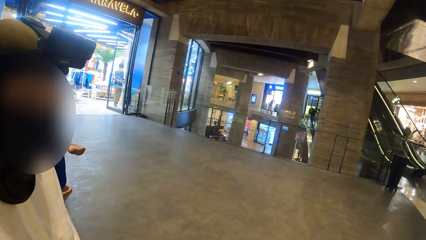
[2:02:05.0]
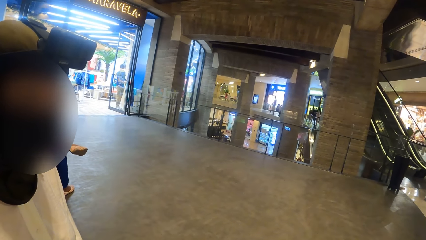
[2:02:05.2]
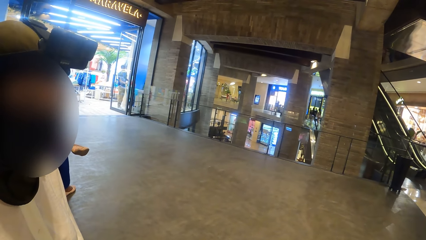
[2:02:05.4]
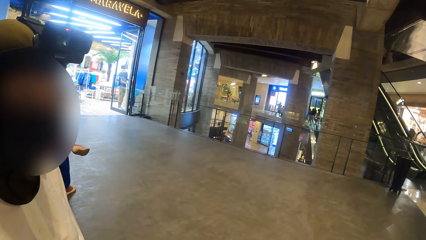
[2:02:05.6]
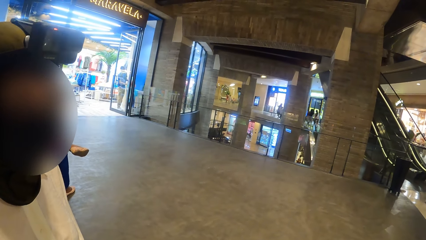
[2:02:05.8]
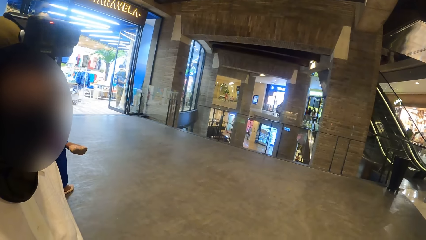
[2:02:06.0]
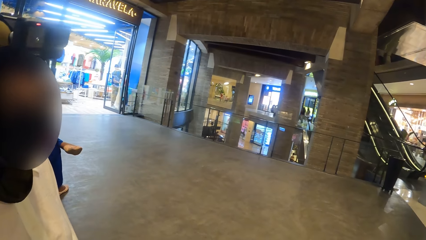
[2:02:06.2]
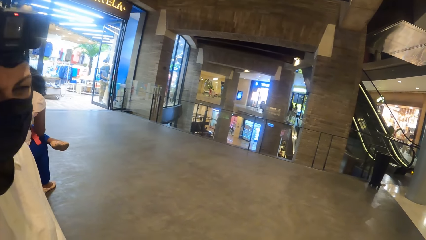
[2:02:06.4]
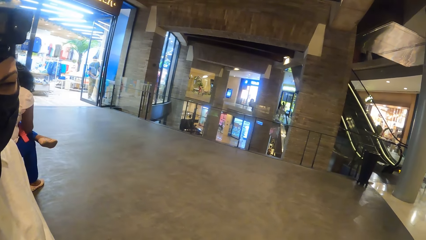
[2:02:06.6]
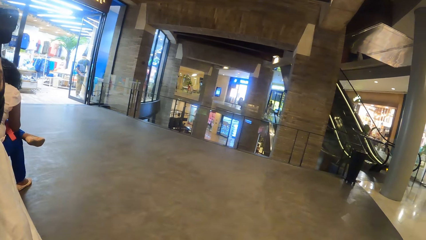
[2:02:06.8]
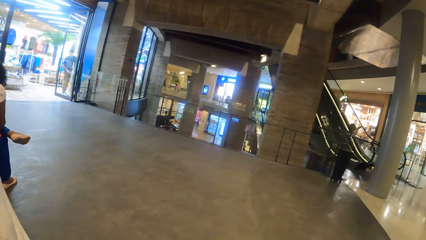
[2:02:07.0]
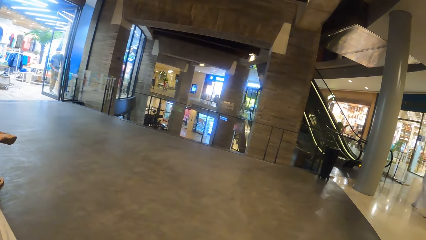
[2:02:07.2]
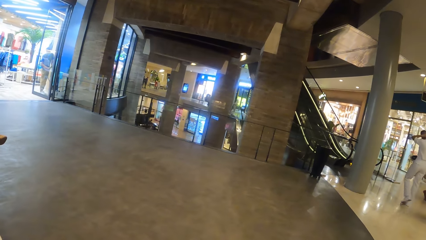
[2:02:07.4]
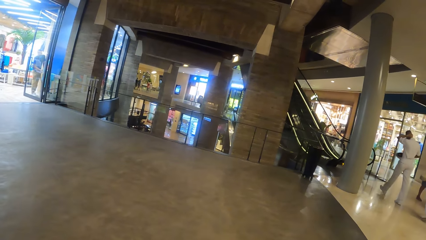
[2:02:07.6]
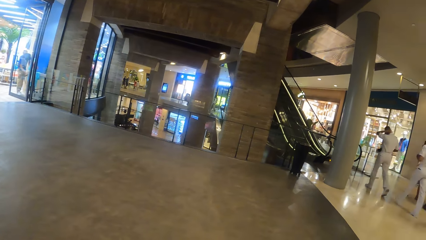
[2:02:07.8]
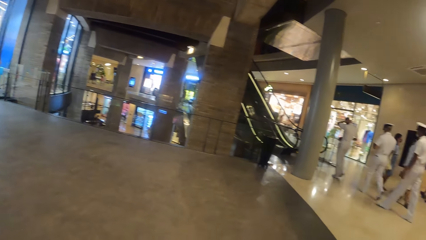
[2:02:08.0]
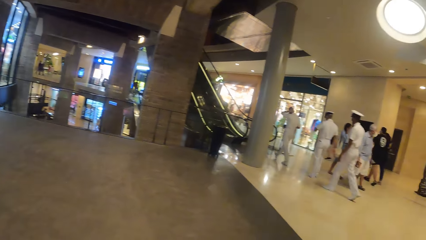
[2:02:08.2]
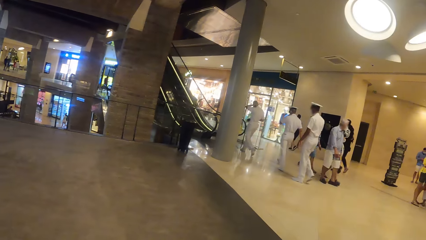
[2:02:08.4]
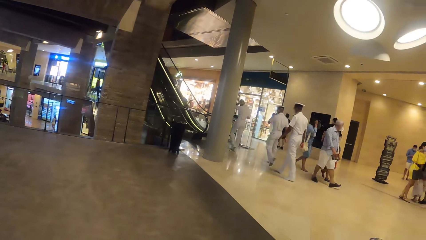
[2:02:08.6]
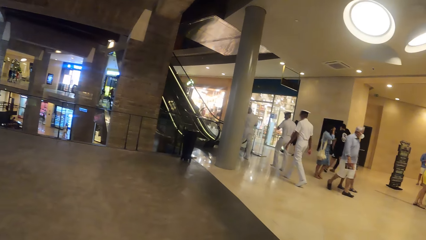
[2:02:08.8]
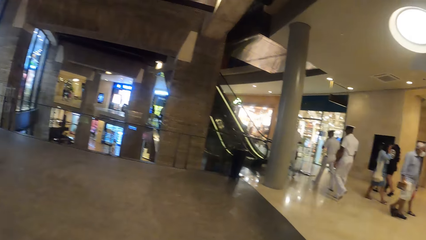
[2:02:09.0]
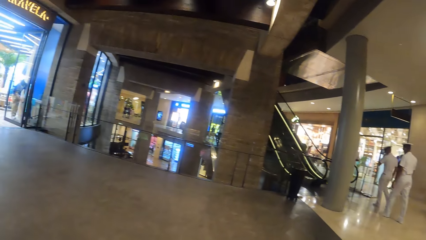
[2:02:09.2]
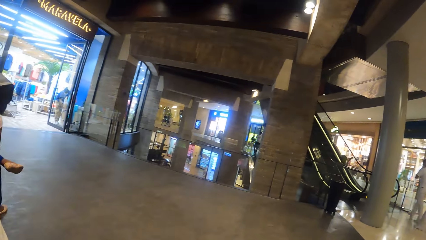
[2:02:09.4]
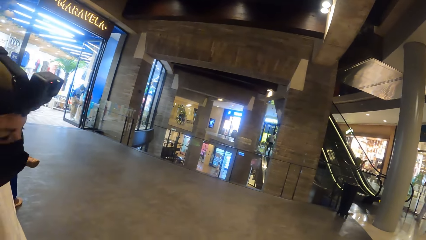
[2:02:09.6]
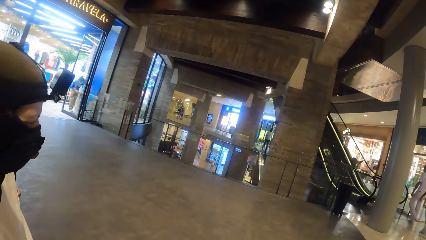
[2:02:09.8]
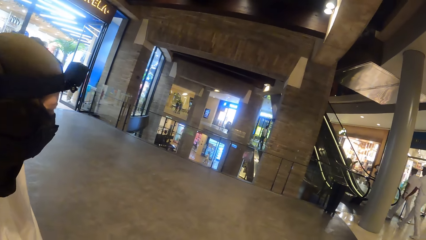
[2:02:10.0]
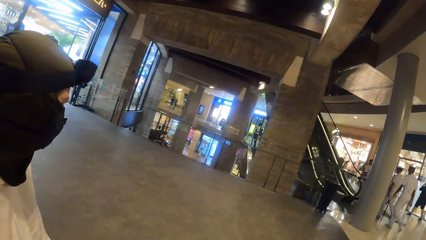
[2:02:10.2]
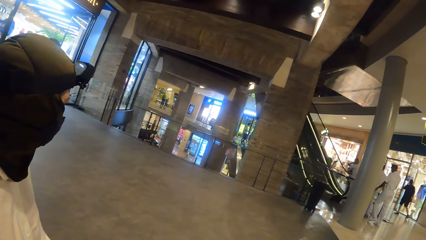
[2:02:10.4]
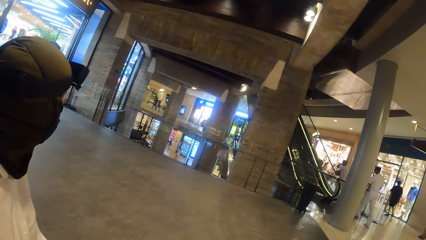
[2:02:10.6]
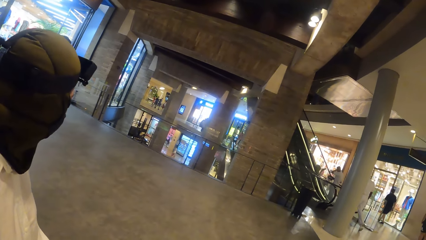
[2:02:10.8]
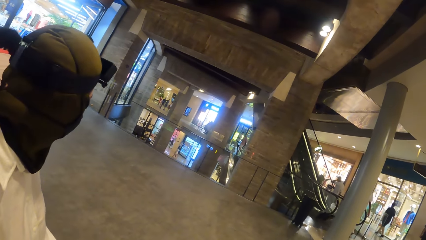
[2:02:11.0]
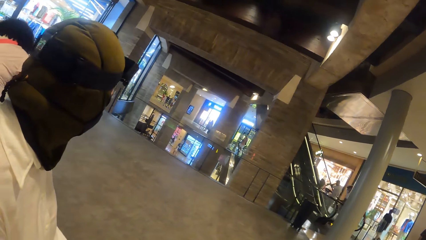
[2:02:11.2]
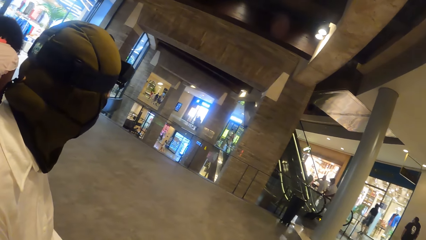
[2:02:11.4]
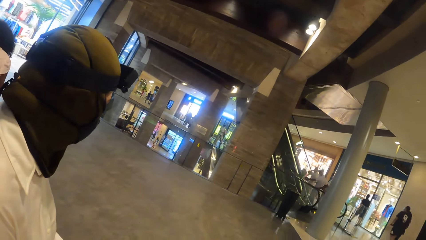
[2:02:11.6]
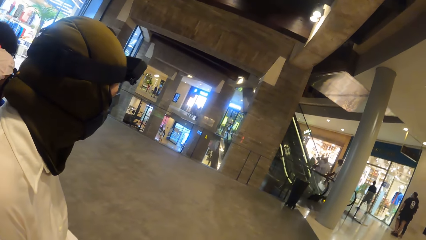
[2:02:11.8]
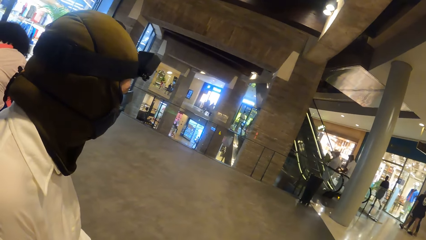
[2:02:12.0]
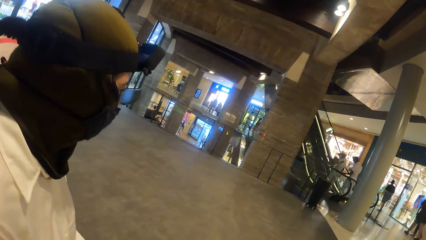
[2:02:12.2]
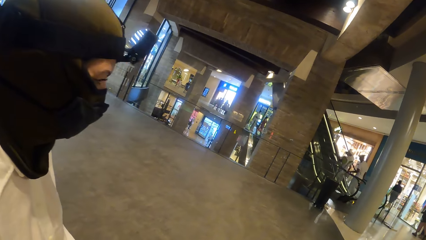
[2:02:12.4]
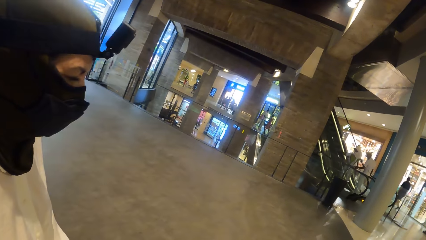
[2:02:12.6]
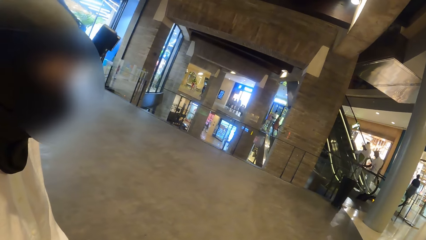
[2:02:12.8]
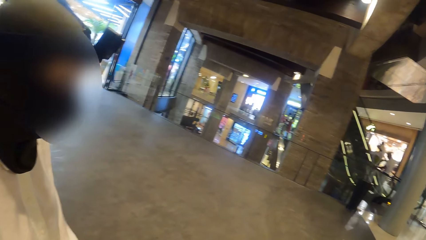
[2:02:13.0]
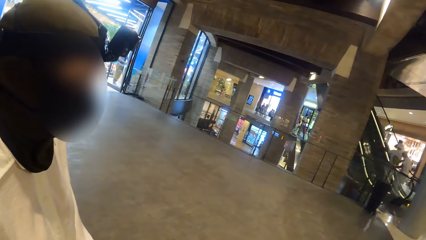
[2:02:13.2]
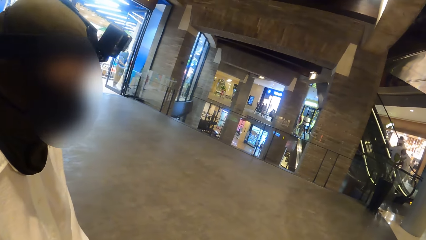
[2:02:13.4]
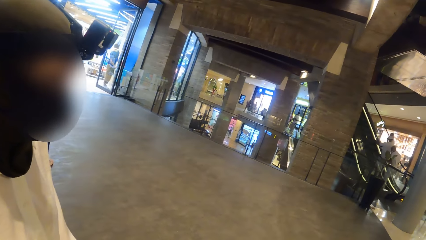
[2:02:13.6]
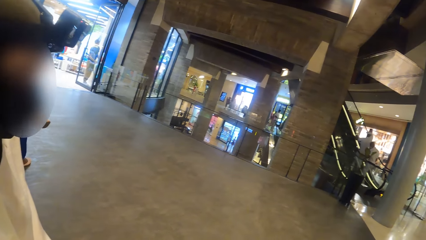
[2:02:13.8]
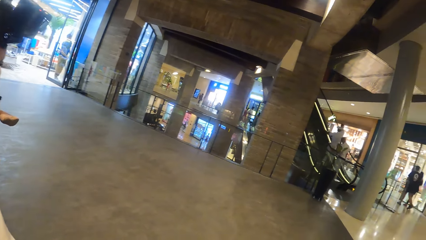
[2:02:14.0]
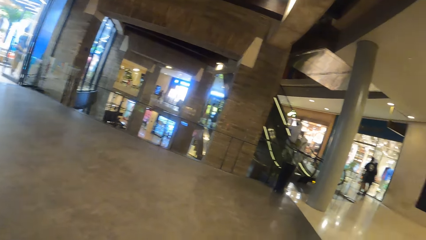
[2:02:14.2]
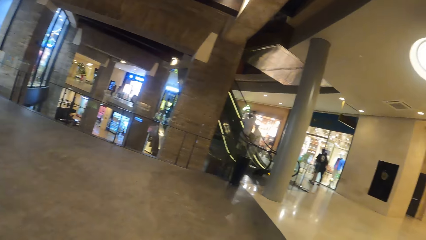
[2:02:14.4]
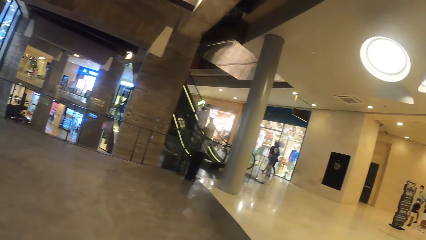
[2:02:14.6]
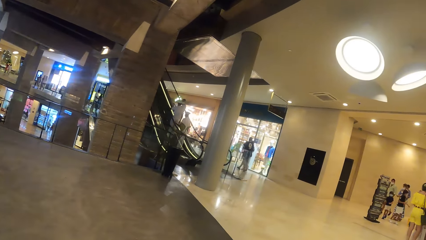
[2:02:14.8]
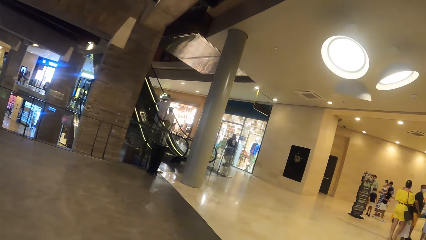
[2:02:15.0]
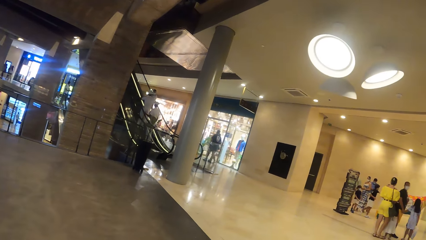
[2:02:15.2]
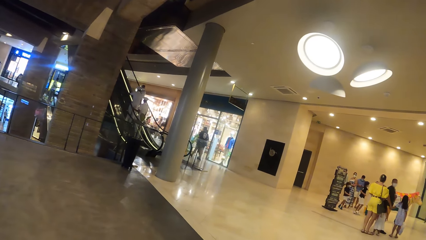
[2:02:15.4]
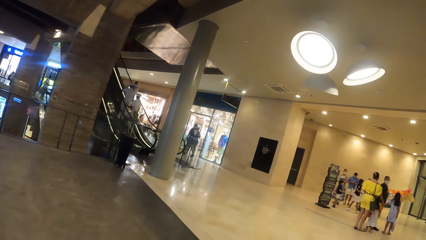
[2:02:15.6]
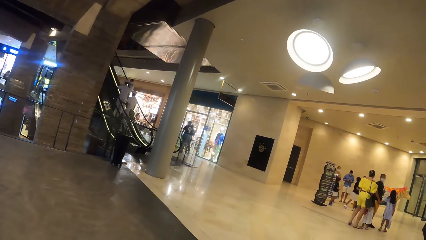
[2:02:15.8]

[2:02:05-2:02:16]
The camera wearer looks around. They interact with the woman.
